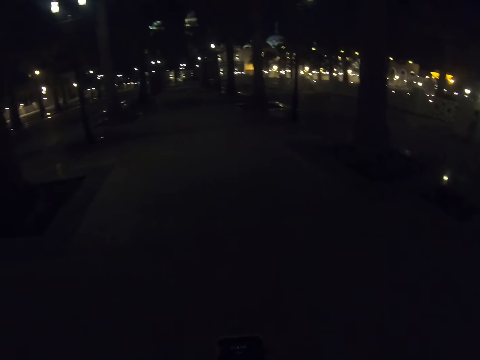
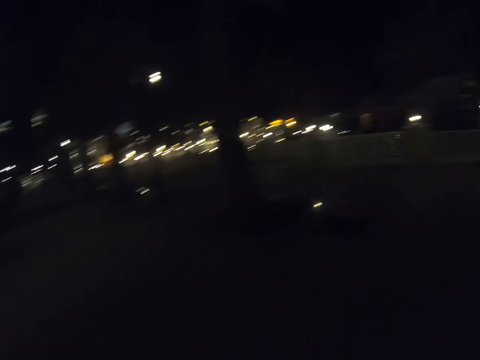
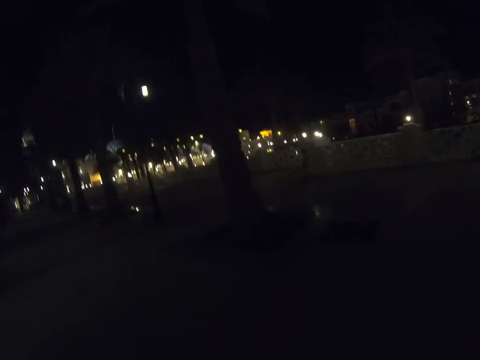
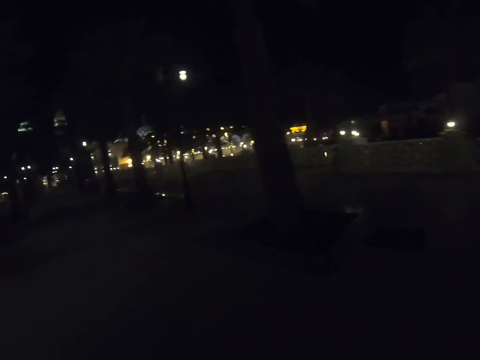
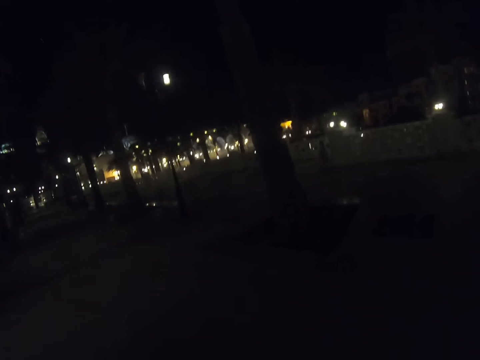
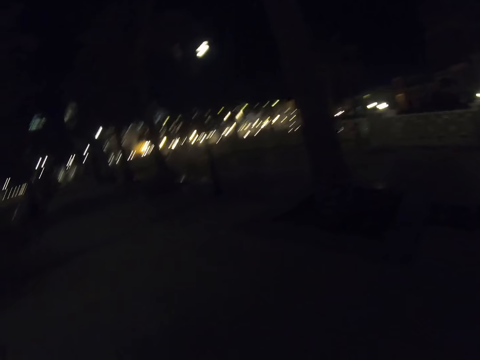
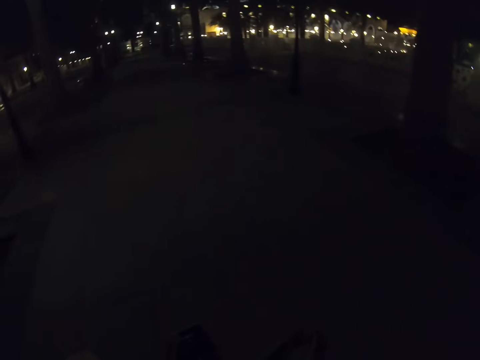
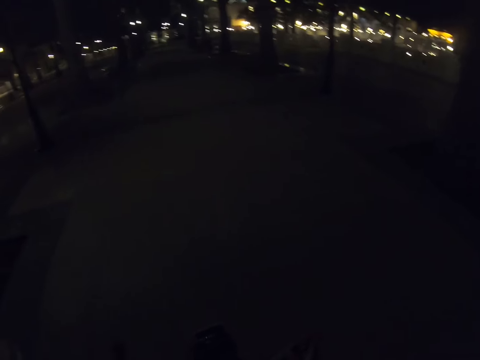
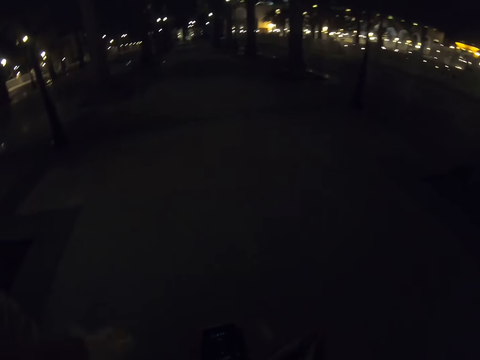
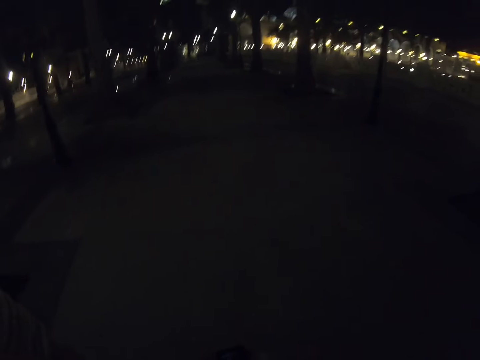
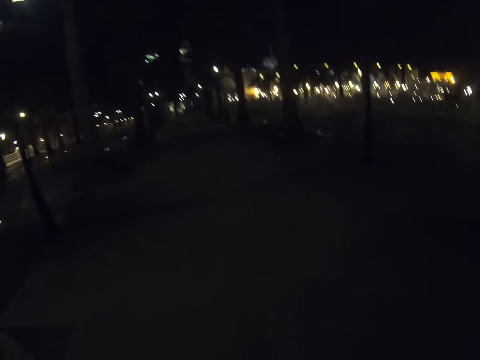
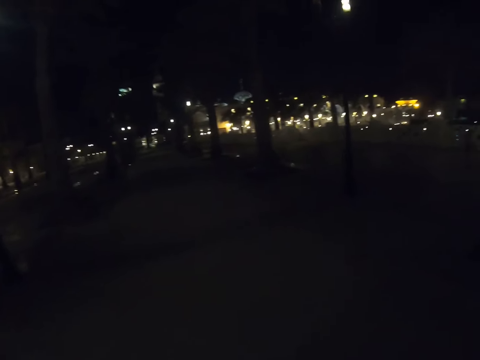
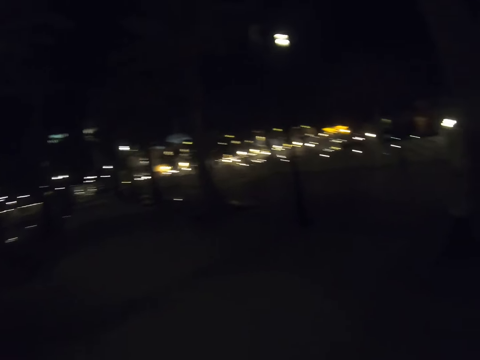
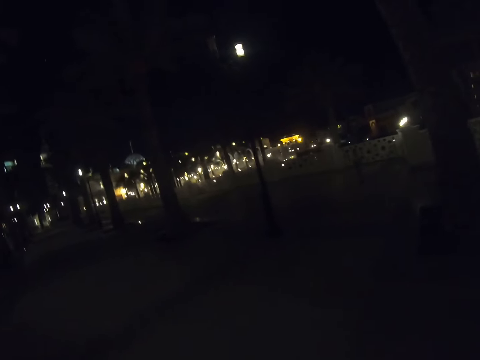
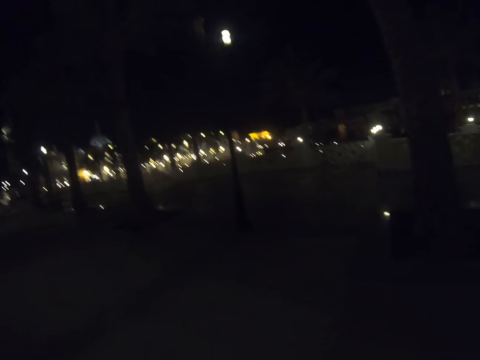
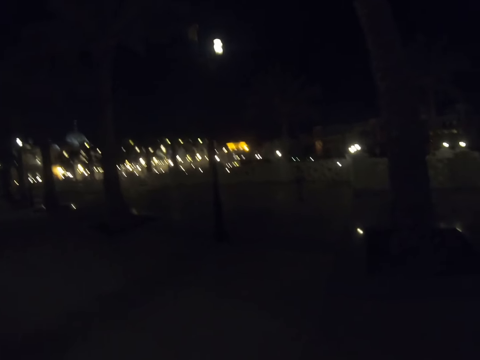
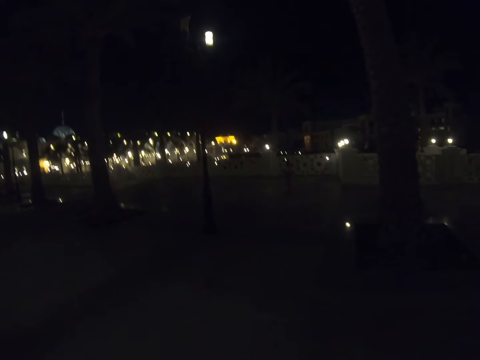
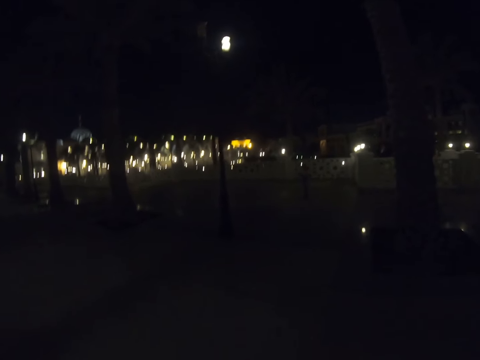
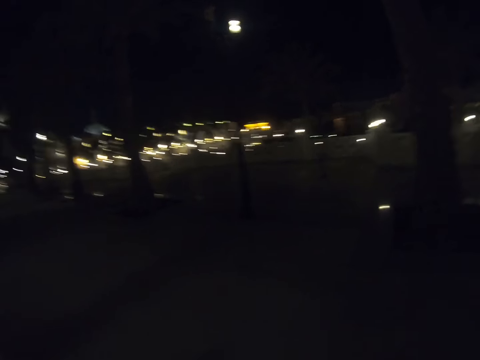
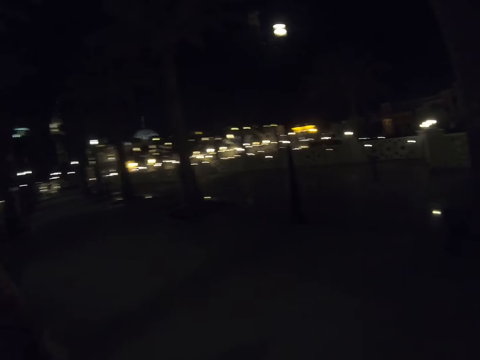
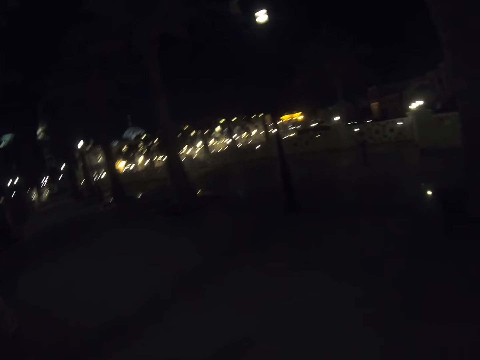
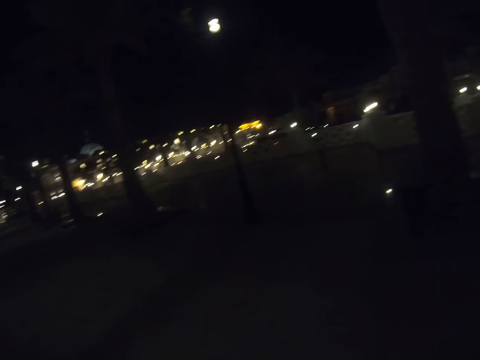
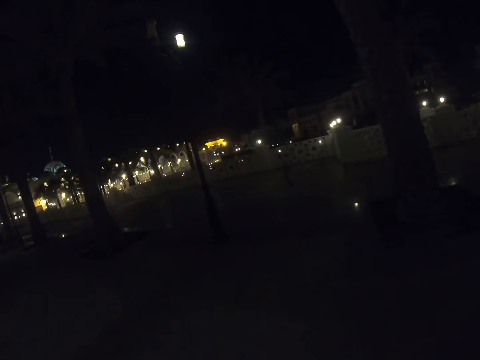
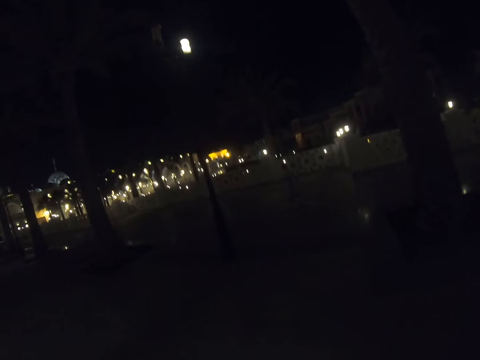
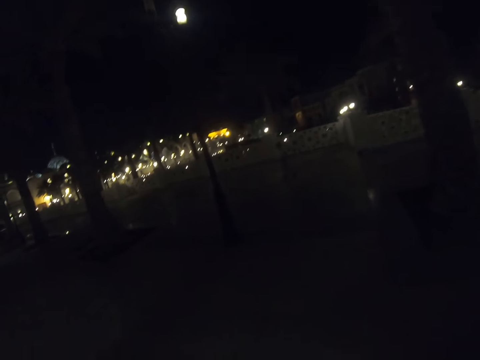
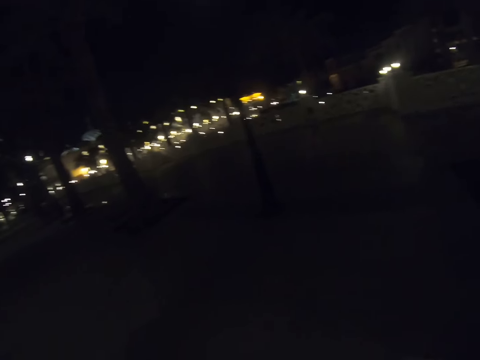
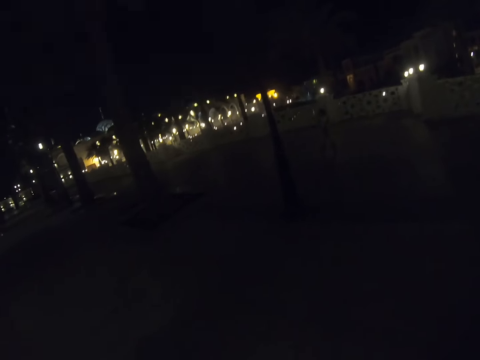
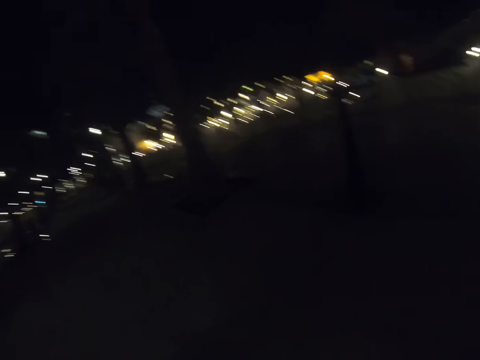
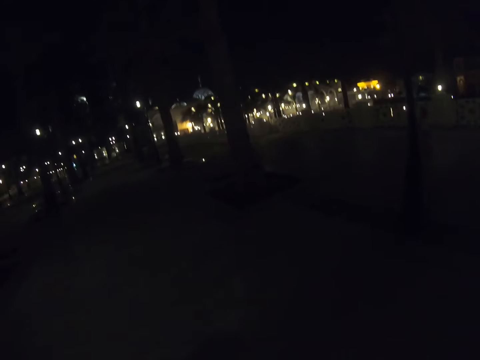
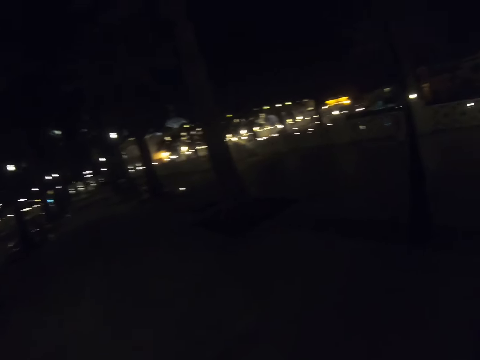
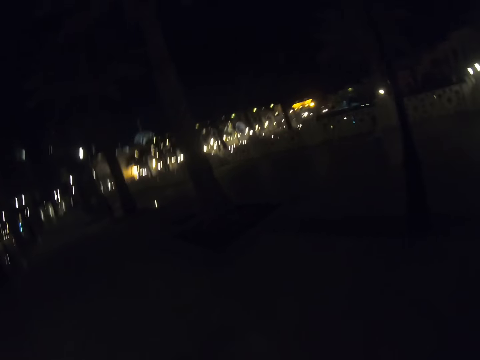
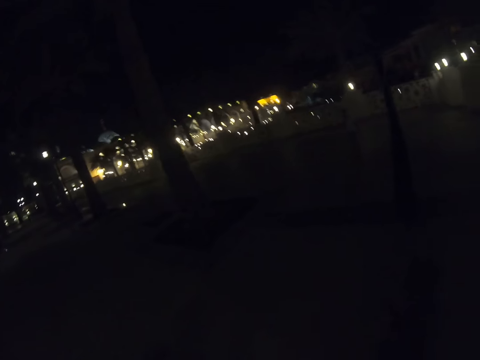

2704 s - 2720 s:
The camera wearer walks on the footpath. They walk on the pavement. They look around. They look at a child.

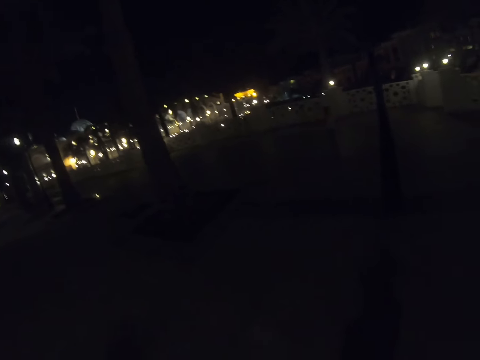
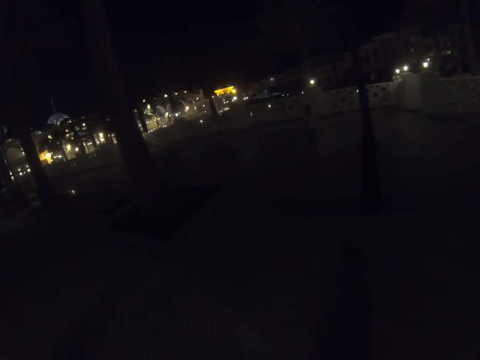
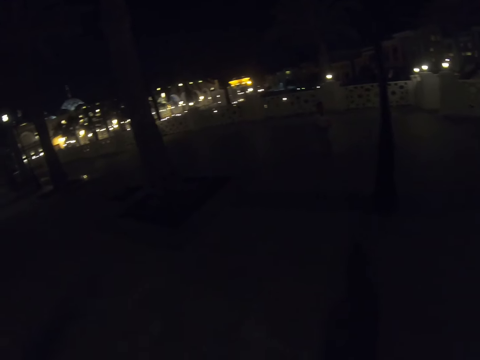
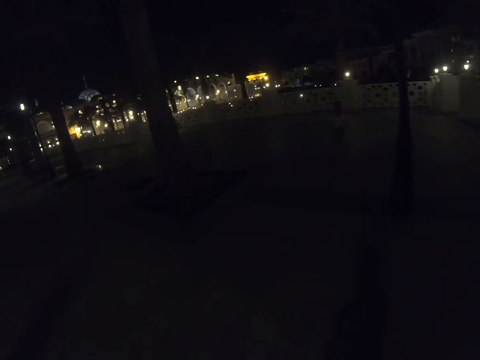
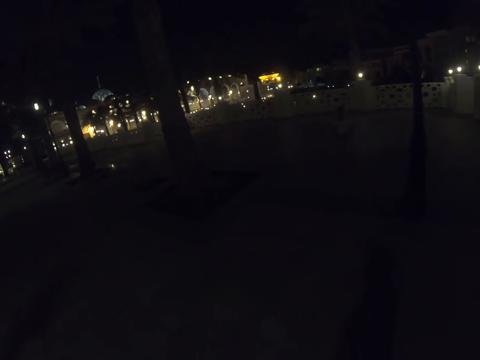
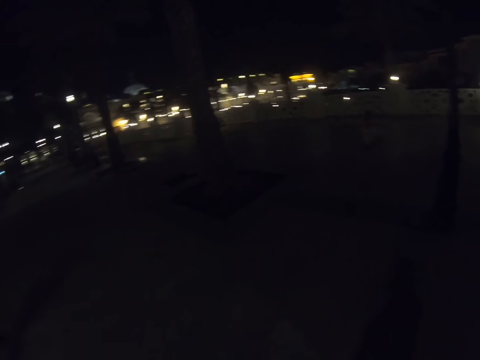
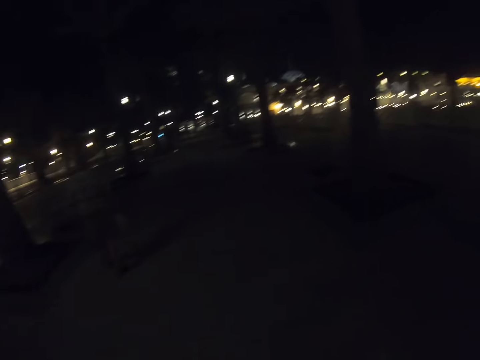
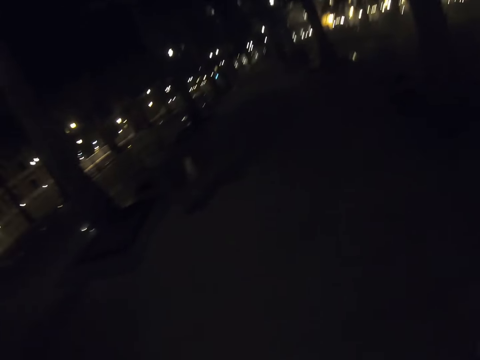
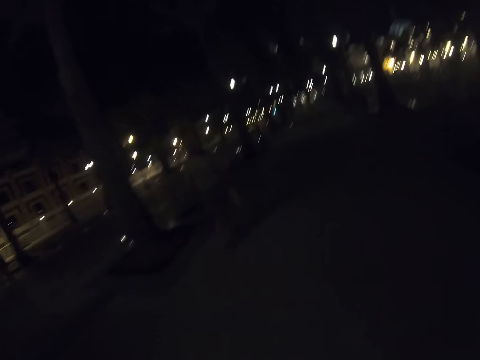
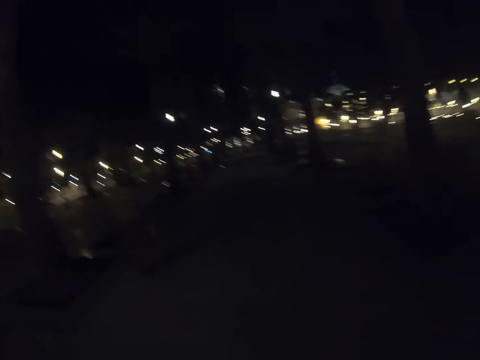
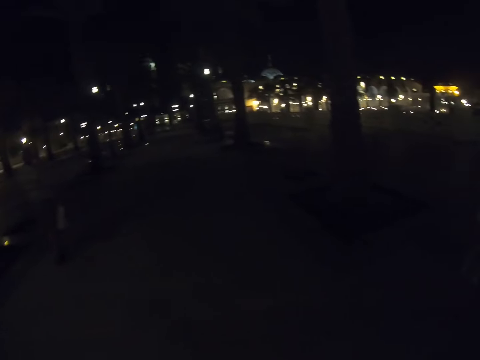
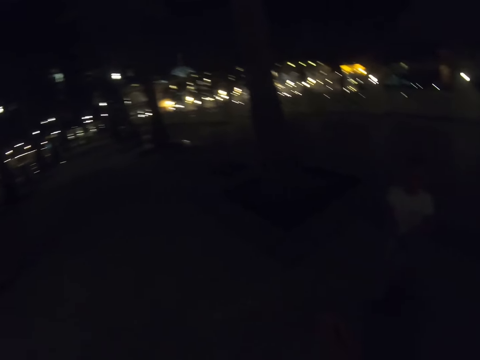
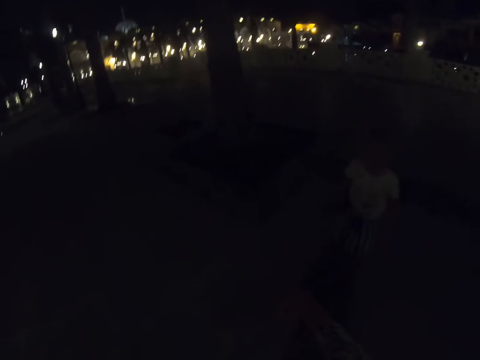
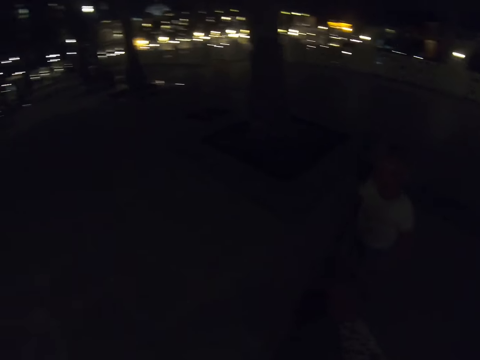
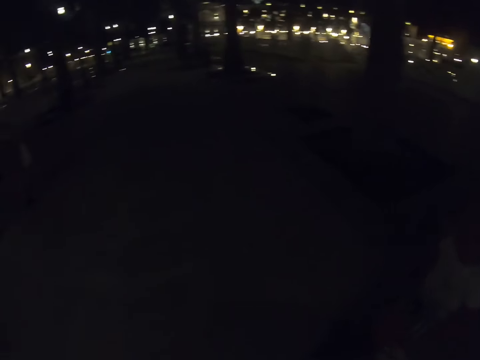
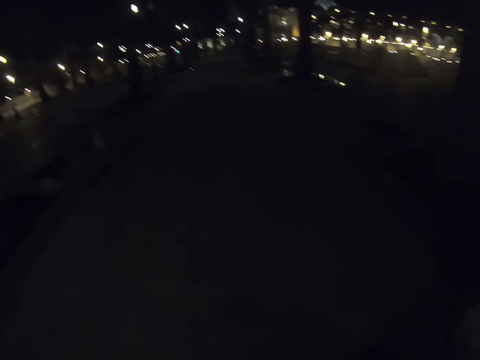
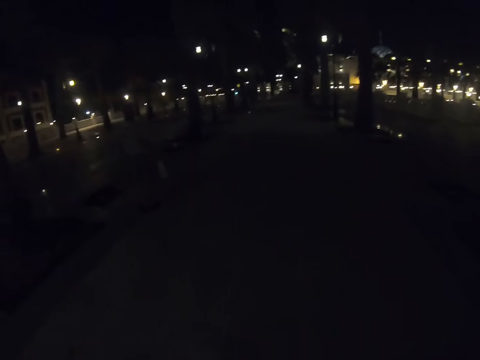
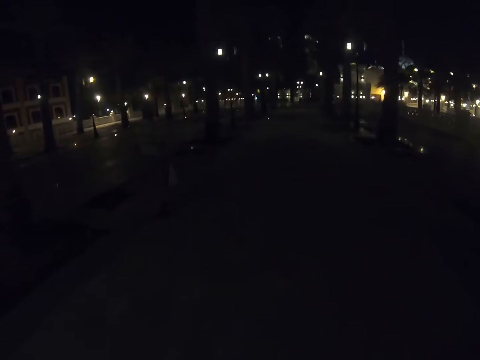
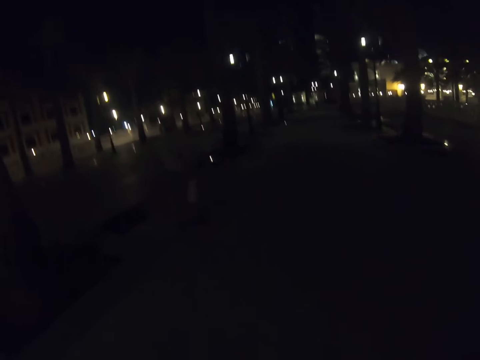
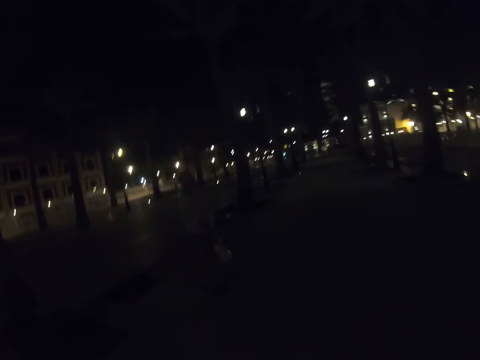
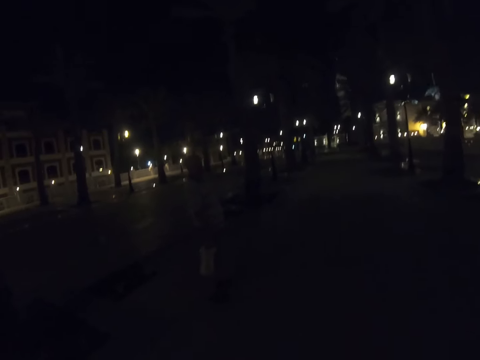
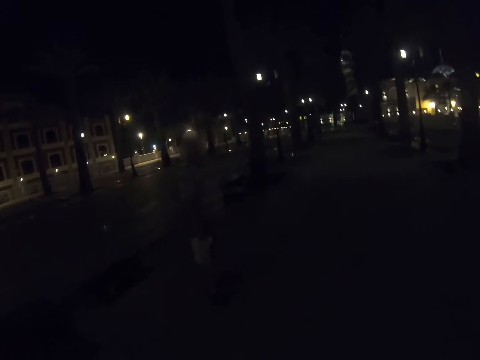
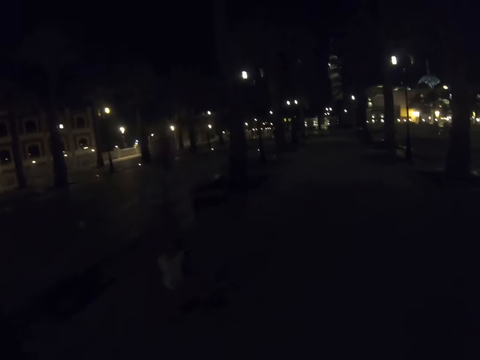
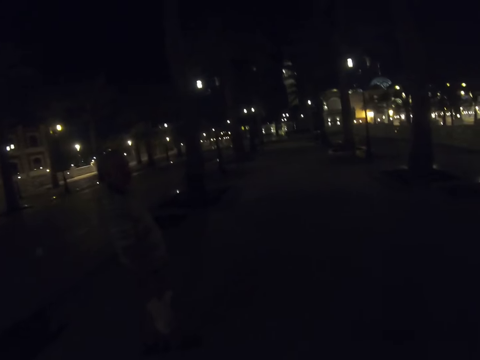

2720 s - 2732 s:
The child joins the camera wearer. A man walks around. The man stops. The child walks around. The camera wearer walks around.
